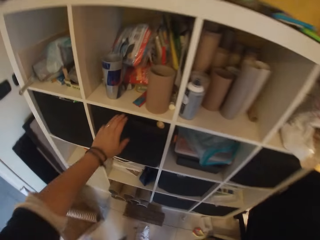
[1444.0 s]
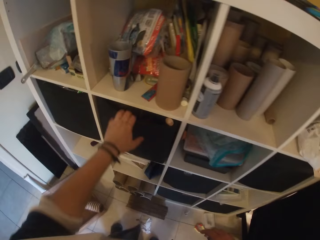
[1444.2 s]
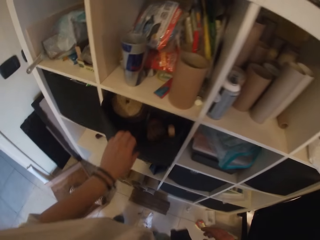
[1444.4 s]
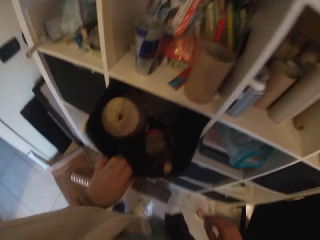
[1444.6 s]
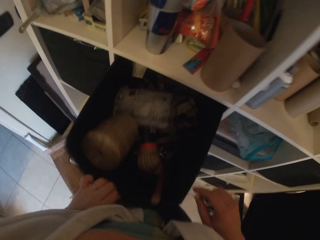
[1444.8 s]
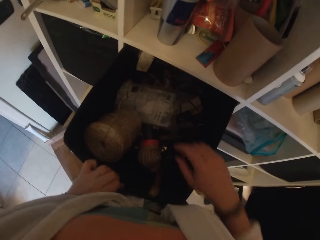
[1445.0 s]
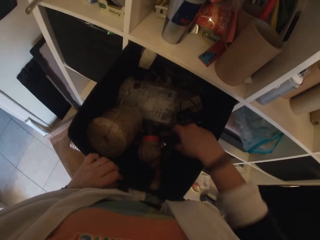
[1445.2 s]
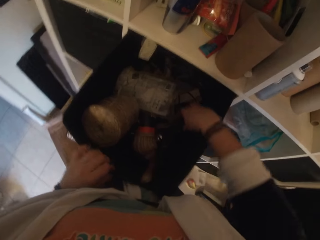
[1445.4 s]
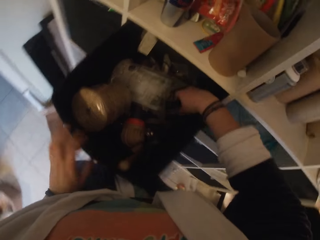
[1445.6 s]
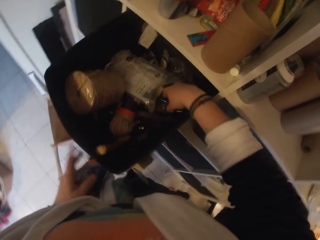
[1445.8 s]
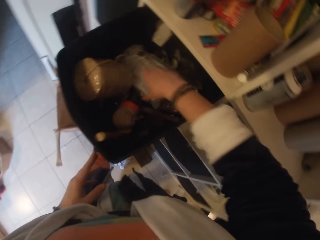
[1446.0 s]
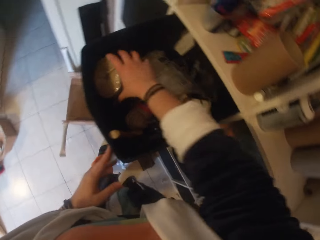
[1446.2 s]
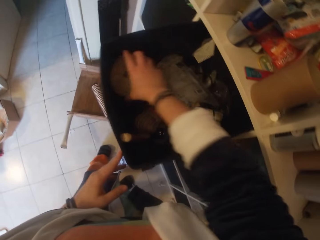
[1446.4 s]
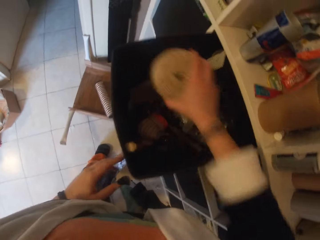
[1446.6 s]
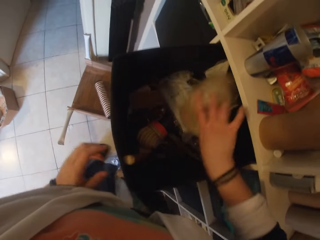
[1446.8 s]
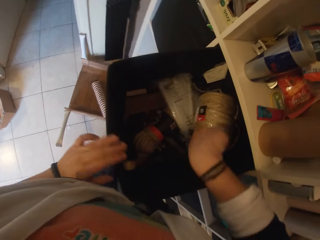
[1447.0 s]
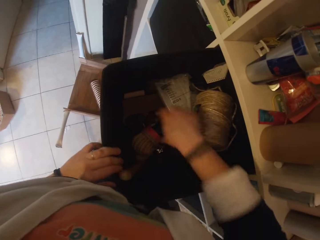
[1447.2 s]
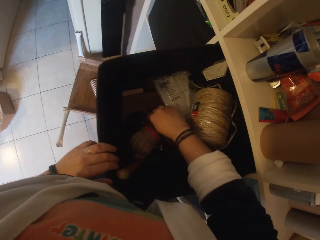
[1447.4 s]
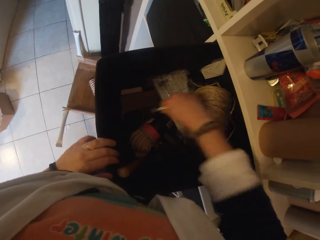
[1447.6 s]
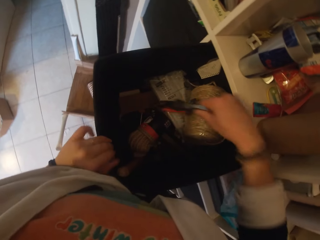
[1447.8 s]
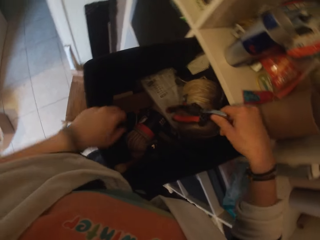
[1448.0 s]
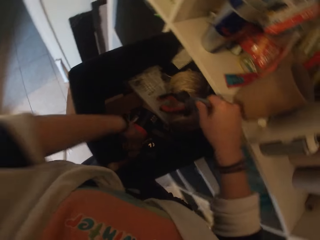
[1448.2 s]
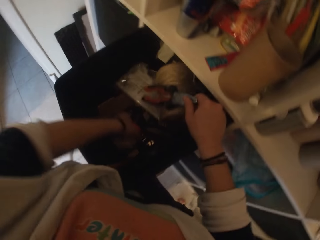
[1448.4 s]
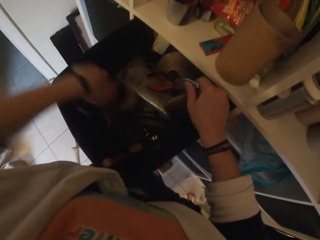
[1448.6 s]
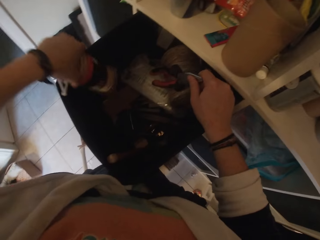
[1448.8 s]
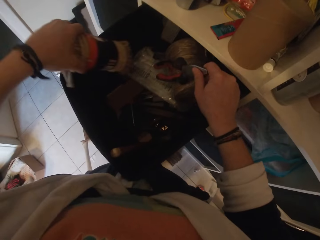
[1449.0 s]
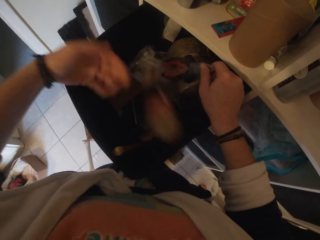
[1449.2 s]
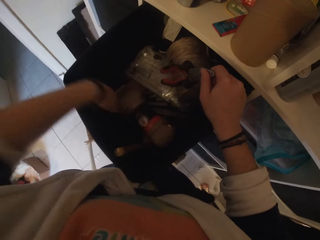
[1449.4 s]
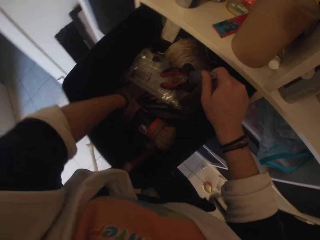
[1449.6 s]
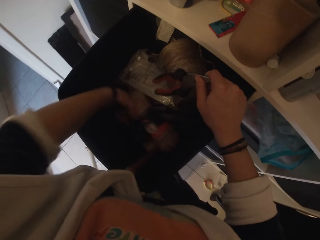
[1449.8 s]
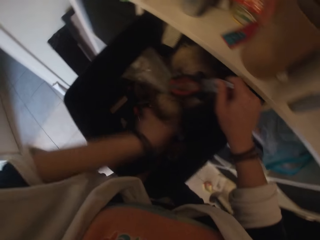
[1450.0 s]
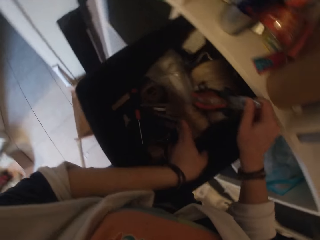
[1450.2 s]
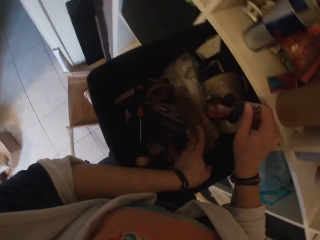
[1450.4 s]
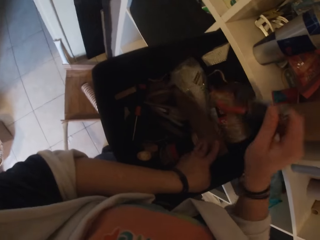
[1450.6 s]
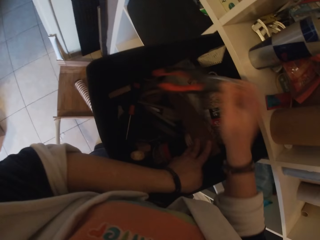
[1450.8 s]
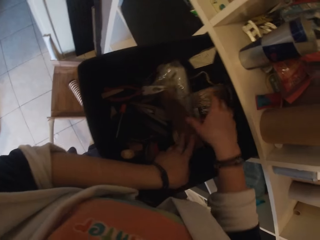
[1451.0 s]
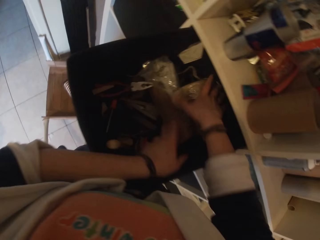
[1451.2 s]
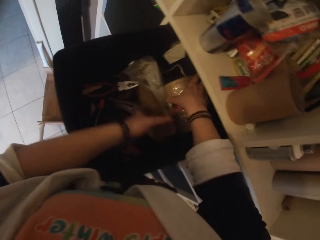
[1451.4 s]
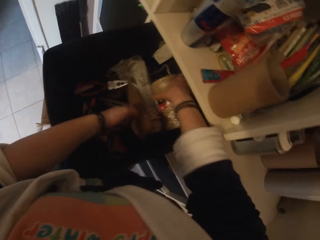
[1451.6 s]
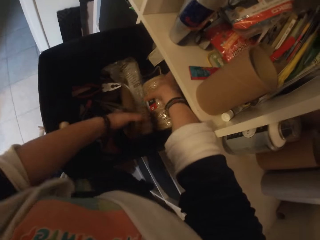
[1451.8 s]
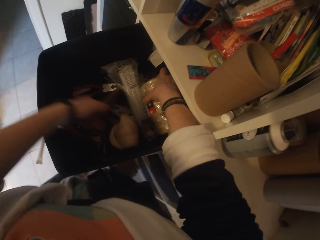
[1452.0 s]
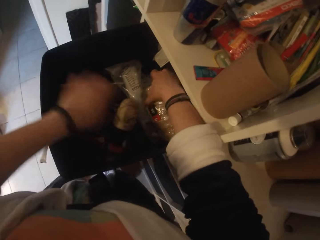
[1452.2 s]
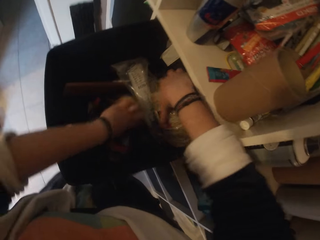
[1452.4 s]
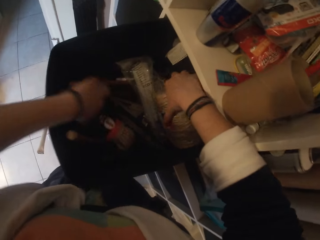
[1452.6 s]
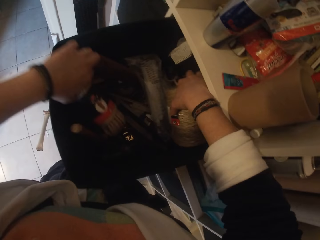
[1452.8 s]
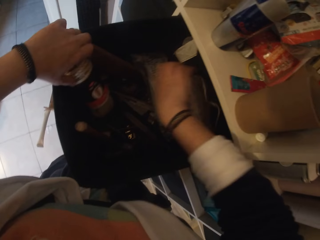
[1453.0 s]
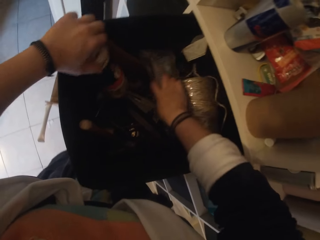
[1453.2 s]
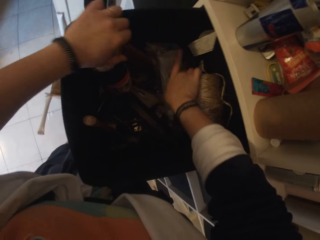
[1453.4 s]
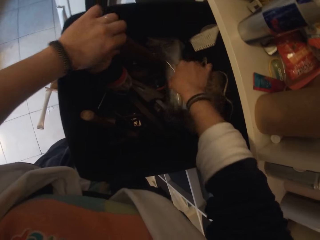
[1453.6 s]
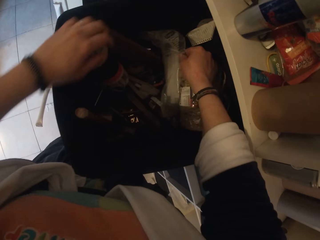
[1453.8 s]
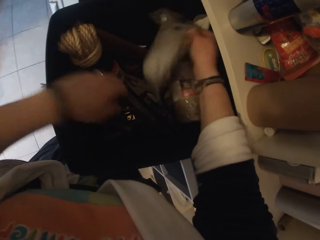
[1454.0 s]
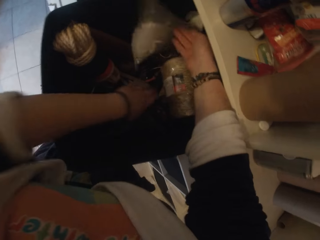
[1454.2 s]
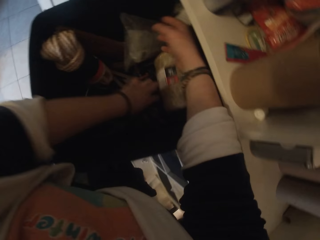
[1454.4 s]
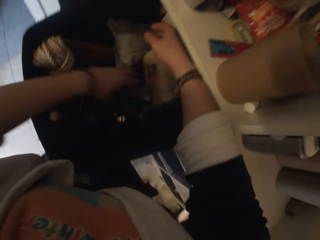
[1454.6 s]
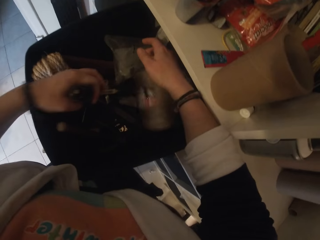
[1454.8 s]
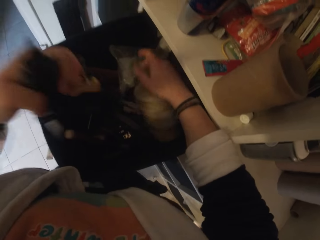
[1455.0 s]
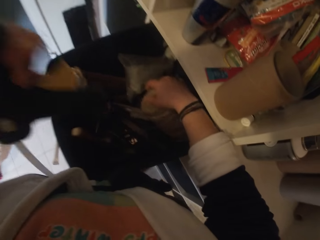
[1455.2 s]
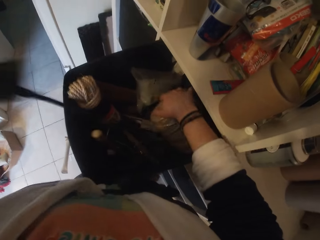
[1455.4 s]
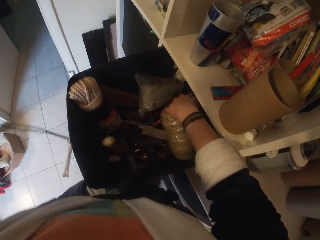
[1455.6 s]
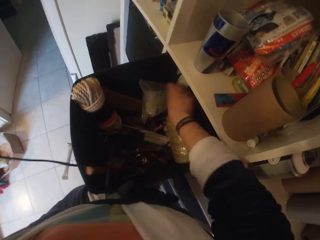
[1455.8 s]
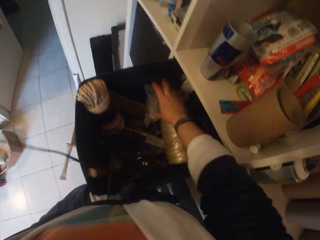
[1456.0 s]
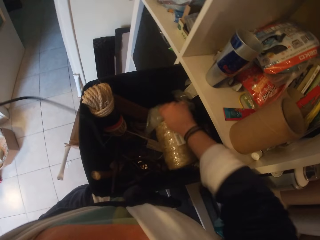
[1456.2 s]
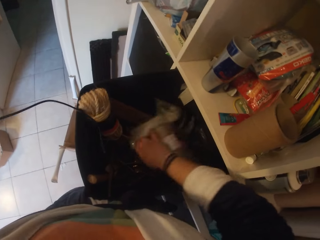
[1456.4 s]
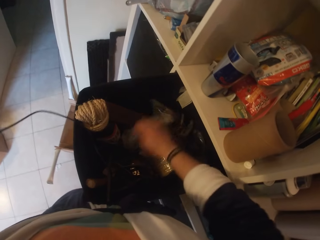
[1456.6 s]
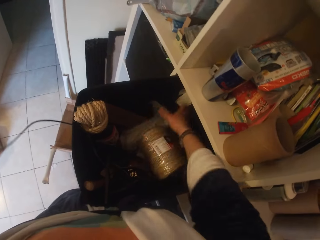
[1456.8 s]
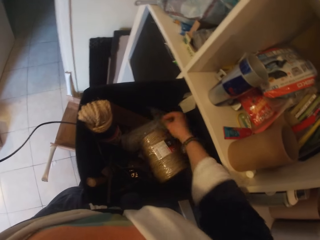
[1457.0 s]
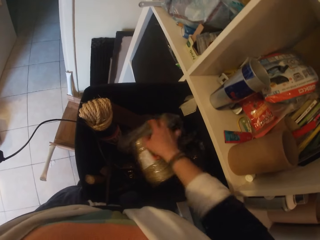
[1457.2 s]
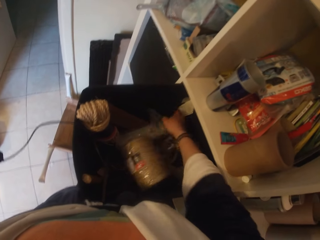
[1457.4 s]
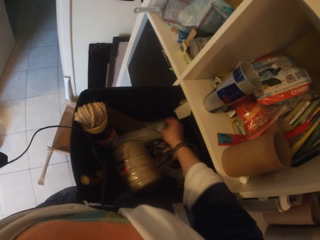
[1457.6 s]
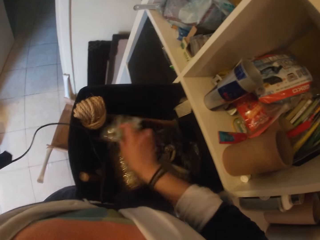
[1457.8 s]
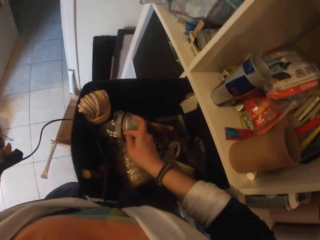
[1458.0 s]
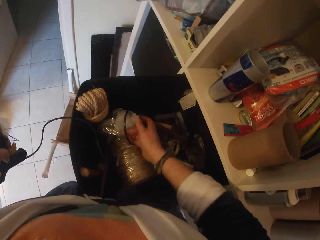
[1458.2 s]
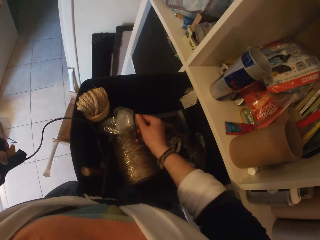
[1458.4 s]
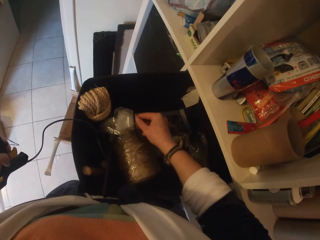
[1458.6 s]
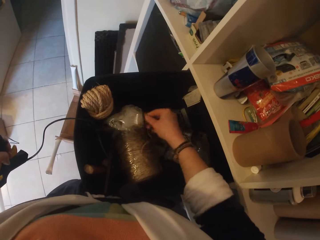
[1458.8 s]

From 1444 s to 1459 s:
The camera wearer walks to a shelf. He opens a compartment or wardrobe from the shelf in the apartment with his left hand. He moves items inside the wardrobe. He picks up pliers from the drawer. He moves a rope in the drawer. He drops the pliers in the drawer. He picks up a screw gun from the compartment with his left hand. He moves items in the drawer.

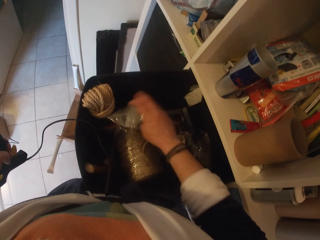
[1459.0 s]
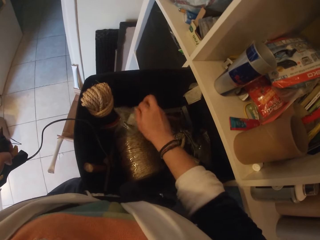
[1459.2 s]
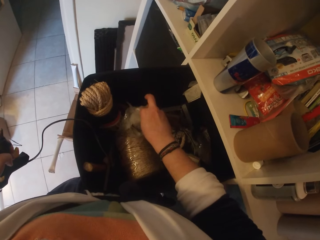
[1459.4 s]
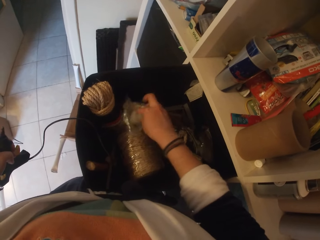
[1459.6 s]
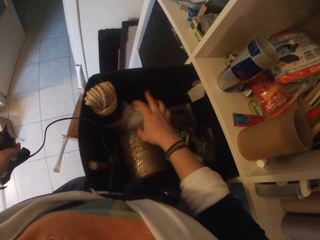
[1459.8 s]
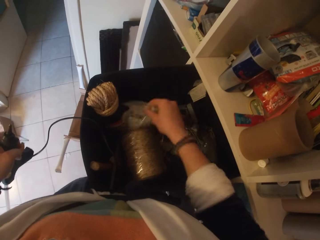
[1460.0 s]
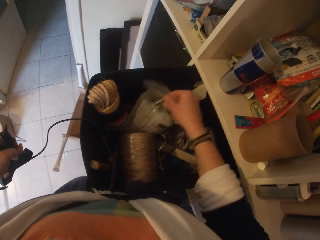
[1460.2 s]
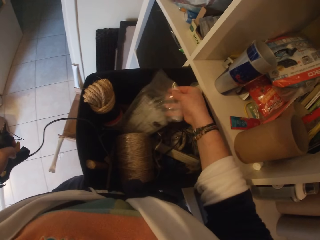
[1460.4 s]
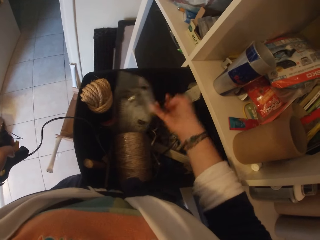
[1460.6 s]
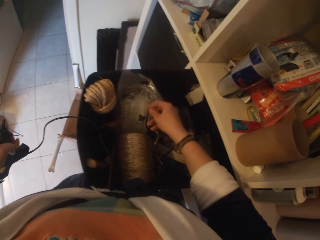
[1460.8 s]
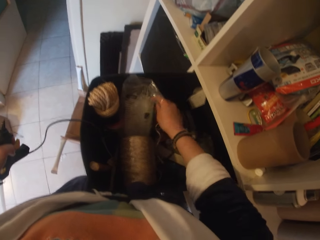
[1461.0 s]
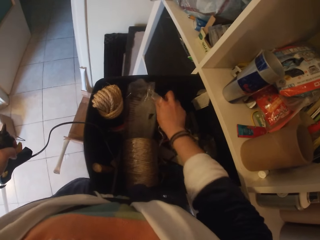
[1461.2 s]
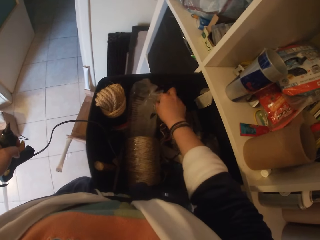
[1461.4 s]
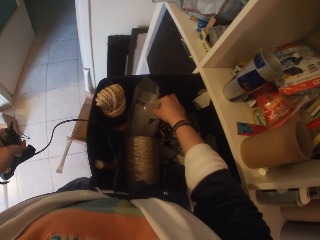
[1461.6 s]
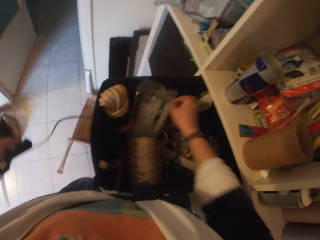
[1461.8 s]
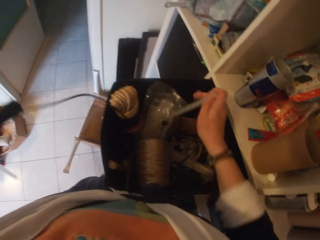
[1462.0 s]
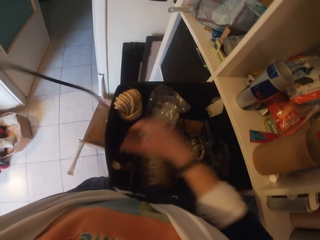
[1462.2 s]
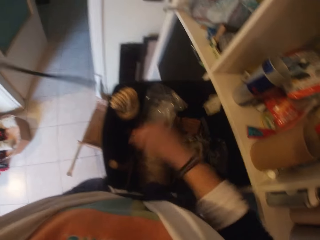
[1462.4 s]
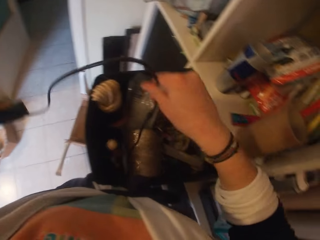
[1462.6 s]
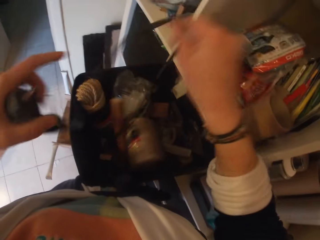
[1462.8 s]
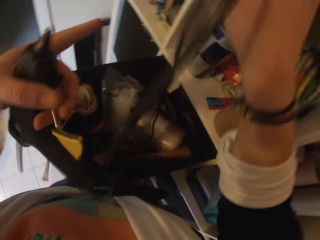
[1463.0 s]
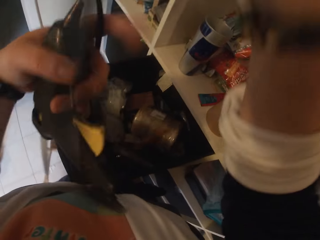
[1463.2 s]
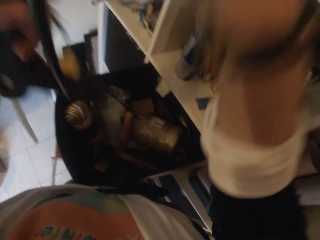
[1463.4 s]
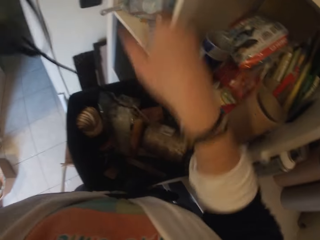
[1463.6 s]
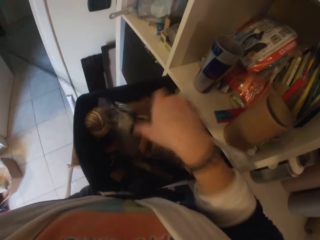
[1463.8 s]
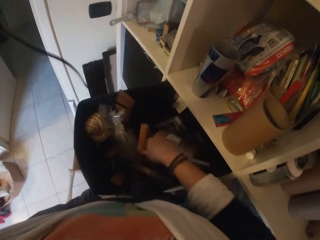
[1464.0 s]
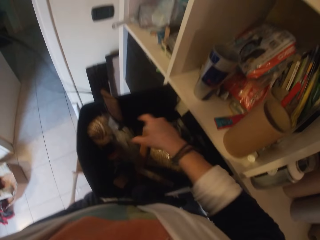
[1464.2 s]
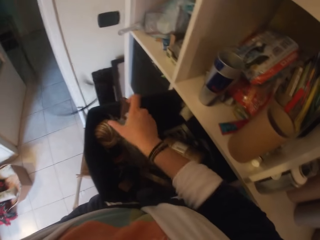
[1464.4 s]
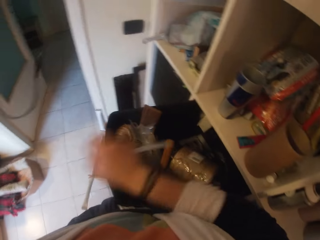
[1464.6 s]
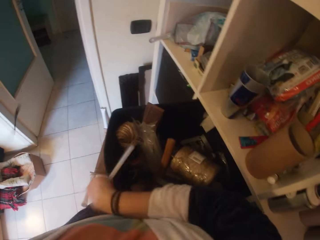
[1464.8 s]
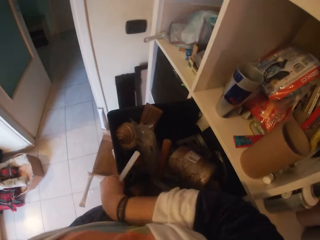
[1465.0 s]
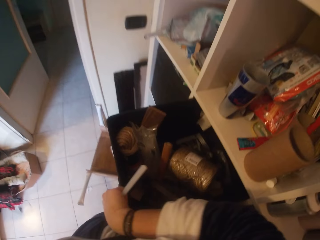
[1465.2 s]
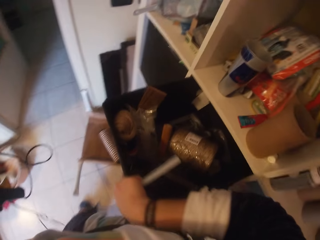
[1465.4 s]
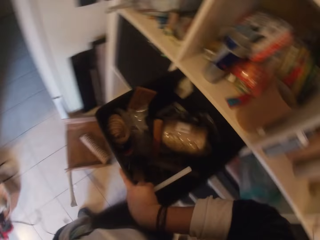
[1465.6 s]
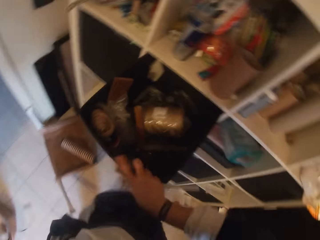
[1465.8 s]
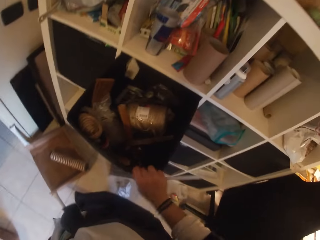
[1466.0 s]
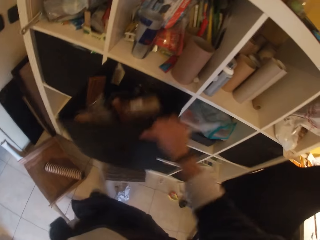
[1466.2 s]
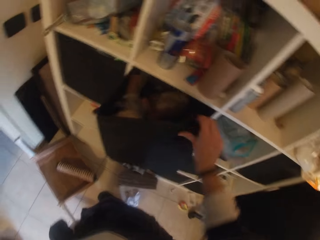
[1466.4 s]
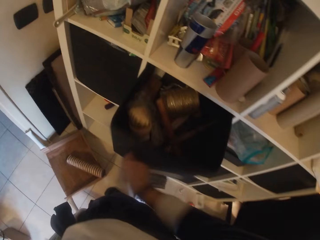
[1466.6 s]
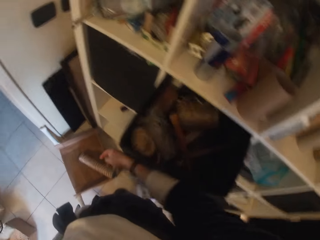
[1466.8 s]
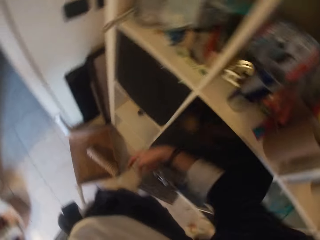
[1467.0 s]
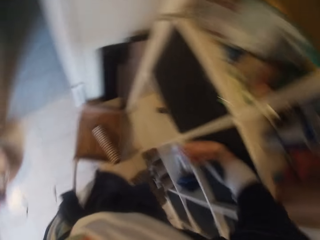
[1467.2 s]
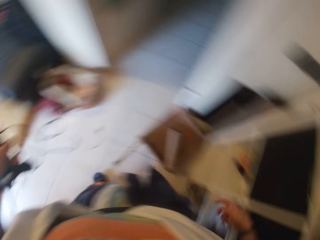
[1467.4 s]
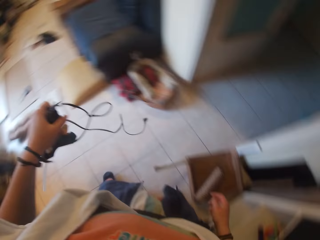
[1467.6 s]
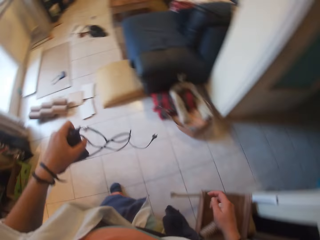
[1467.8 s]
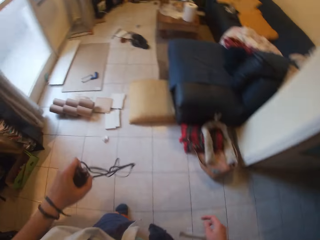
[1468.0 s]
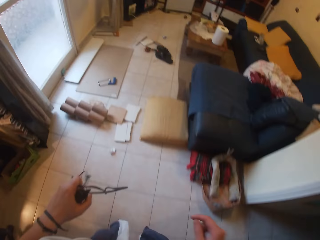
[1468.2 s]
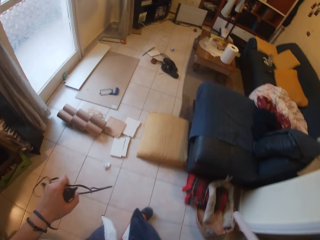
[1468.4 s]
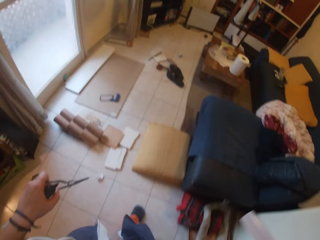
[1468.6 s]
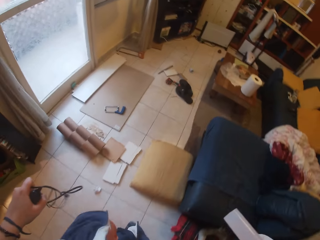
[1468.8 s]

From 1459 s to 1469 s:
The camera wearer picks up a tube from the compartment with his right hand. He holds a drill in hand. He removes a plastic from a packet in the drawer. He pulls the drill cord from the drawer. He closes the compartment from the shelf with his right hand.
